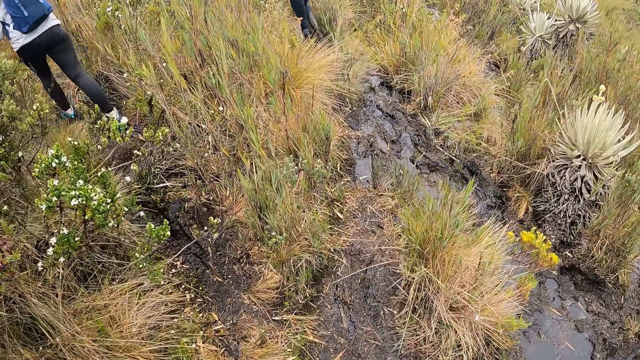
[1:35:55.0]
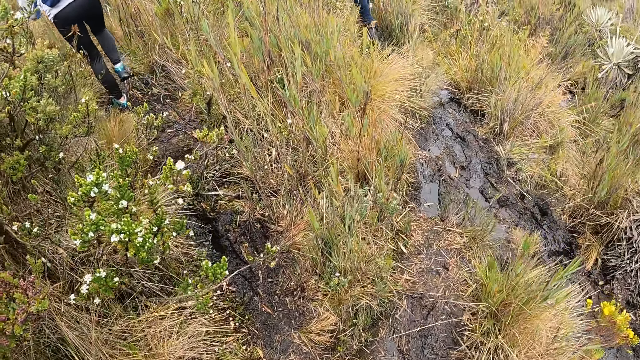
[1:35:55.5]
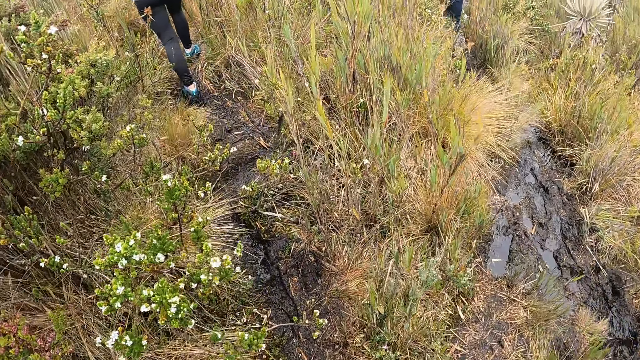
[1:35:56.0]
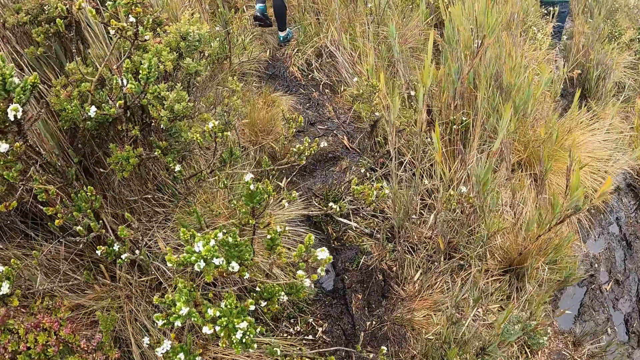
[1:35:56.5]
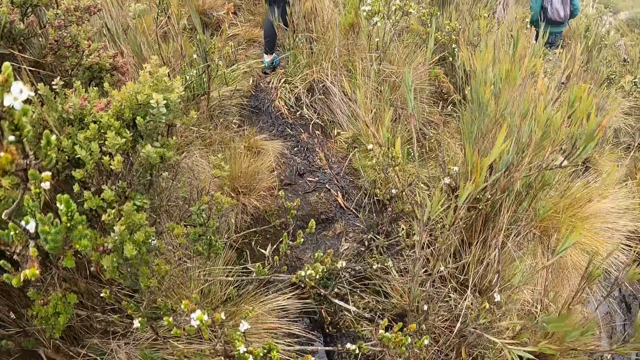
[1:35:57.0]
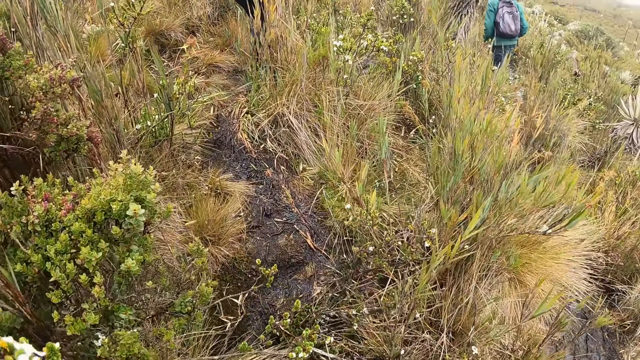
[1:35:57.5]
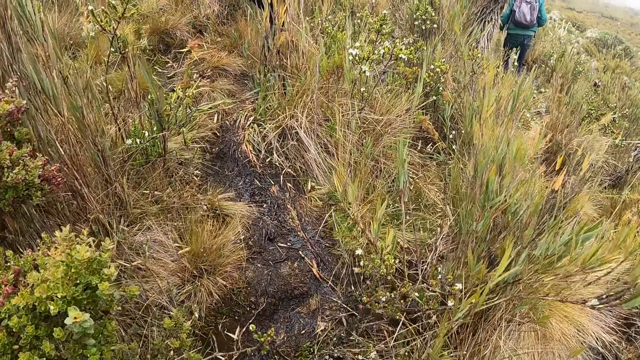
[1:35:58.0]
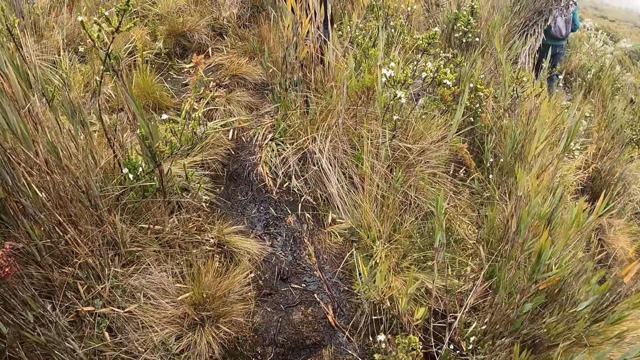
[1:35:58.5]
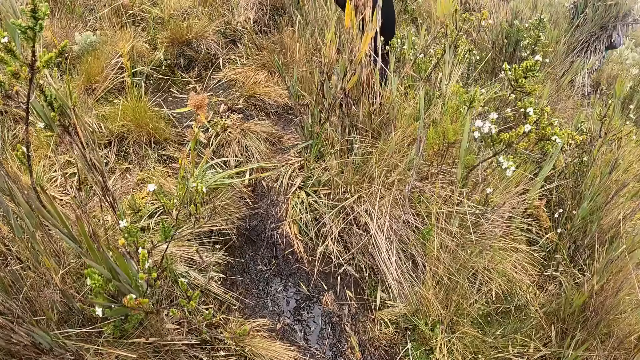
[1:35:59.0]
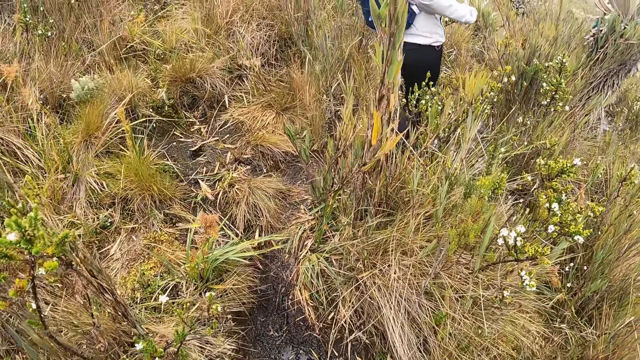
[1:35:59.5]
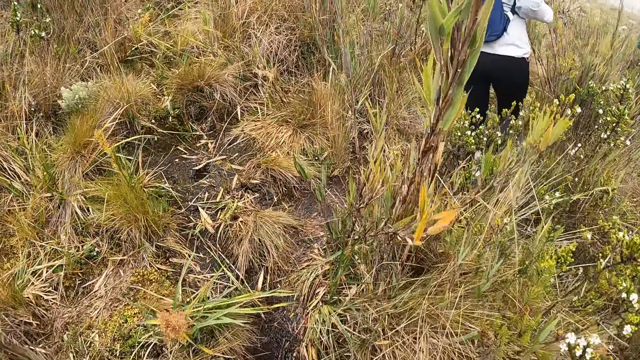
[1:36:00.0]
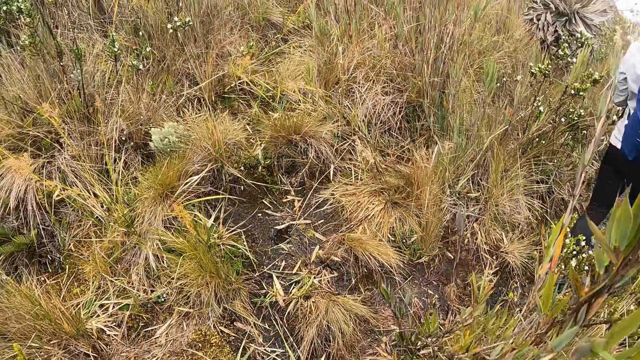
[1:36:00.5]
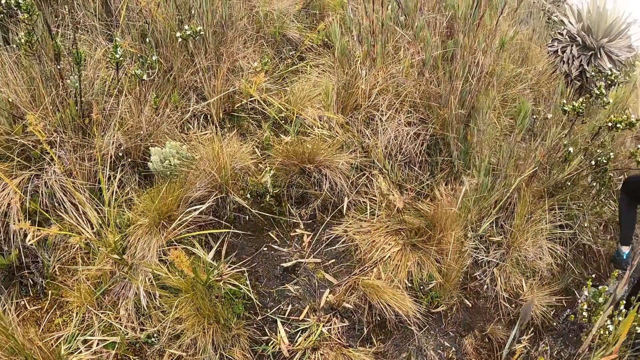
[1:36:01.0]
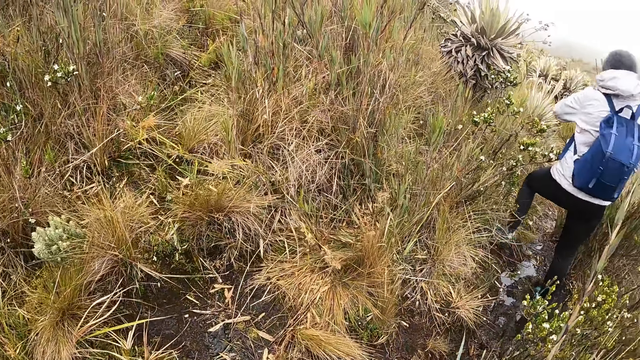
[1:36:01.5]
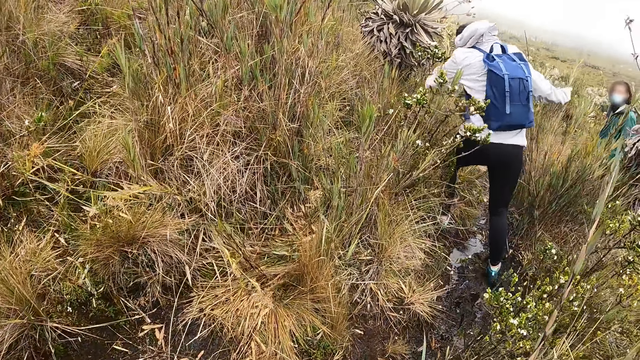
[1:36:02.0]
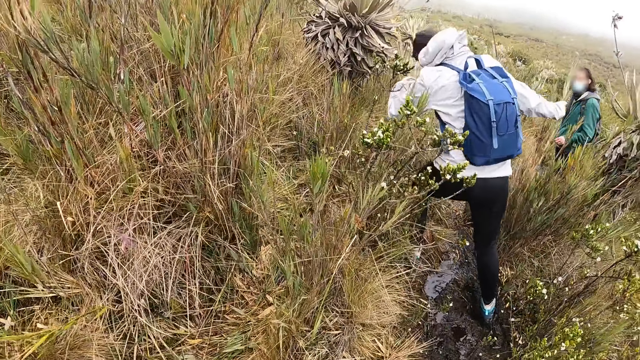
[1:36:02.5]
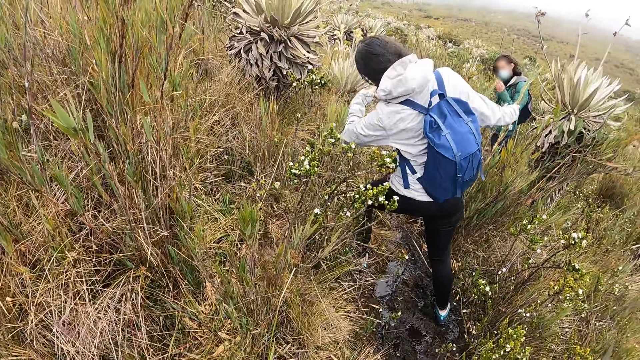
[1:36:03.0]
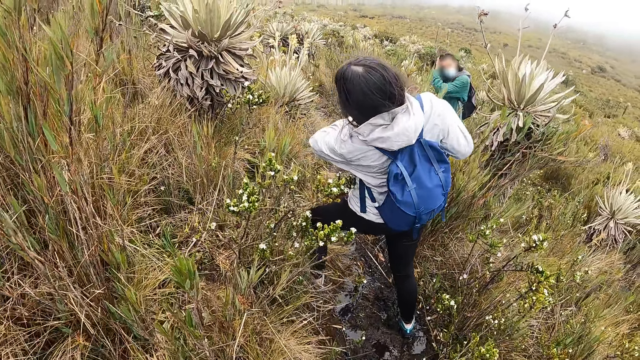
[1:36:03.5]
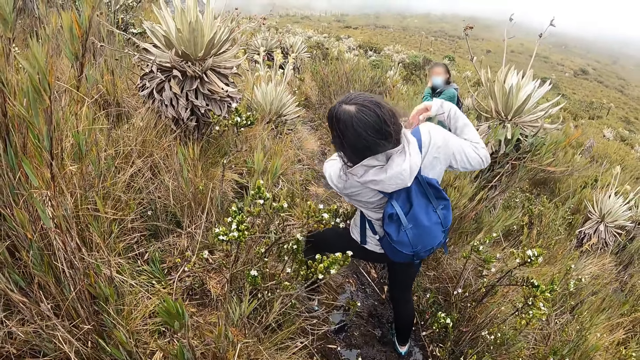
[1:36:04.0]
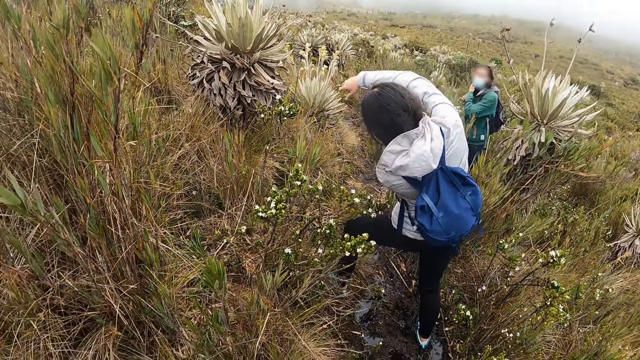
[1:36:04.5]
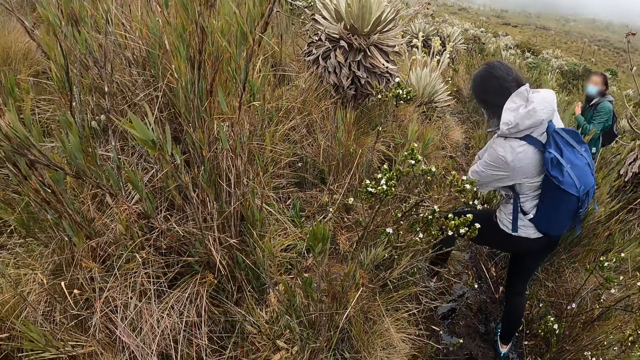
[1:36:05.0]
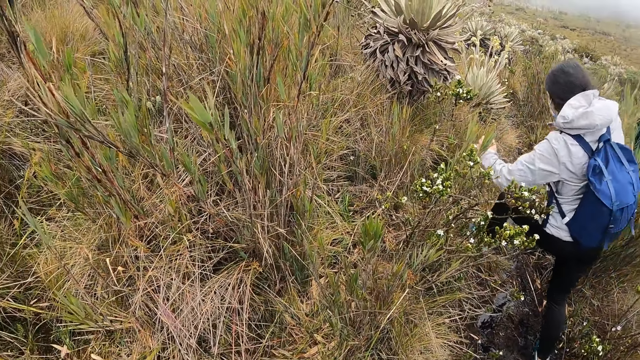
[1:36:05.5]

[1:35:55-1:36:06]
The camera wearer walks up the mountain.

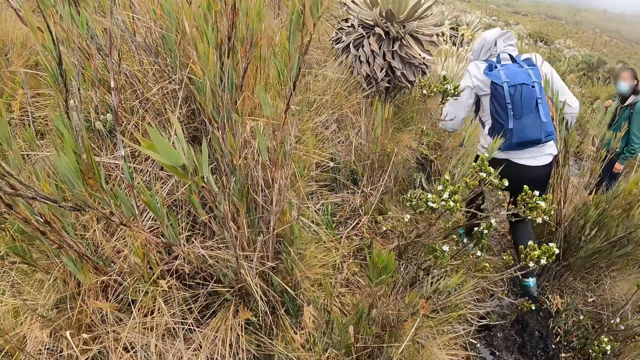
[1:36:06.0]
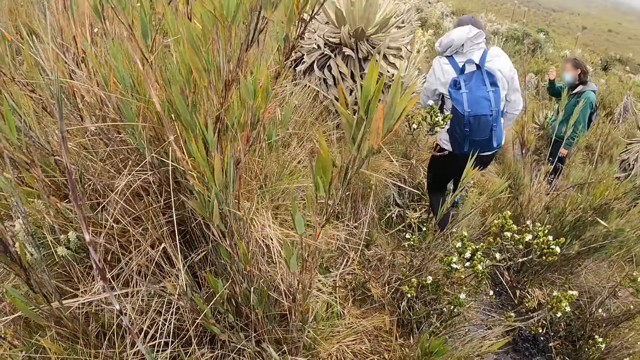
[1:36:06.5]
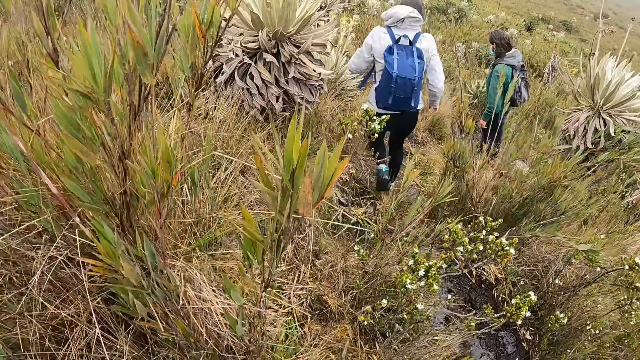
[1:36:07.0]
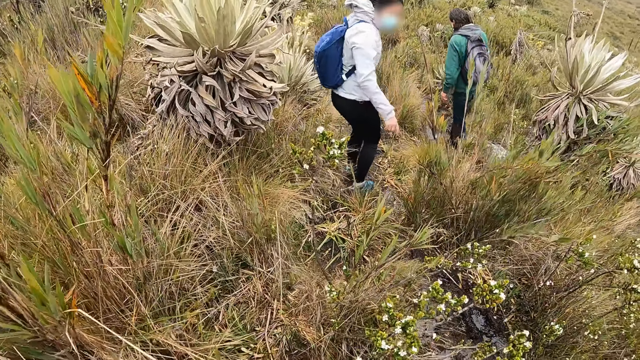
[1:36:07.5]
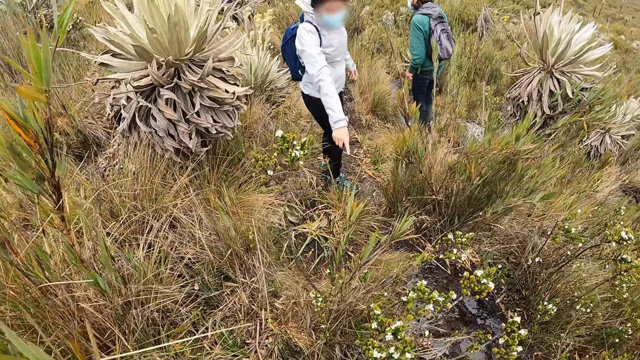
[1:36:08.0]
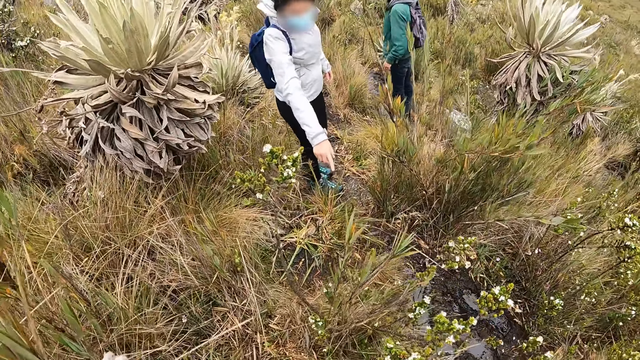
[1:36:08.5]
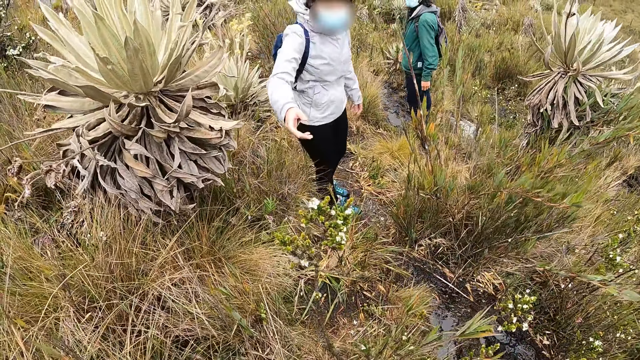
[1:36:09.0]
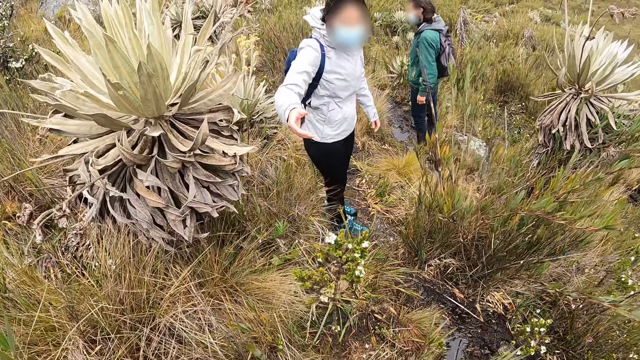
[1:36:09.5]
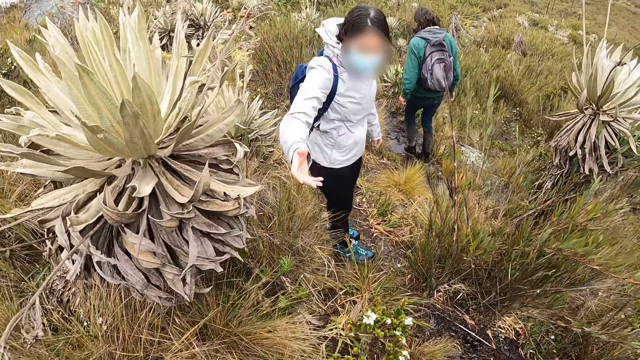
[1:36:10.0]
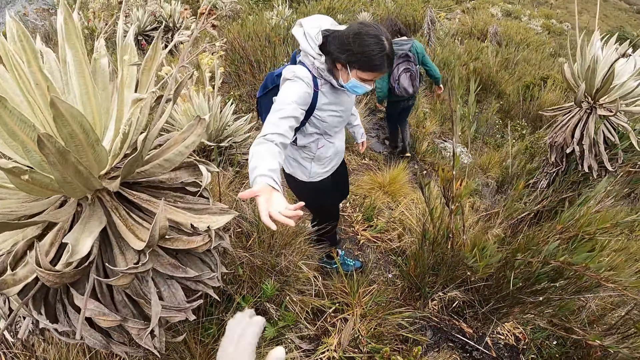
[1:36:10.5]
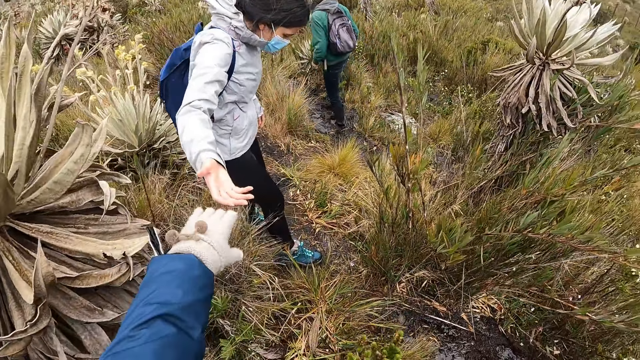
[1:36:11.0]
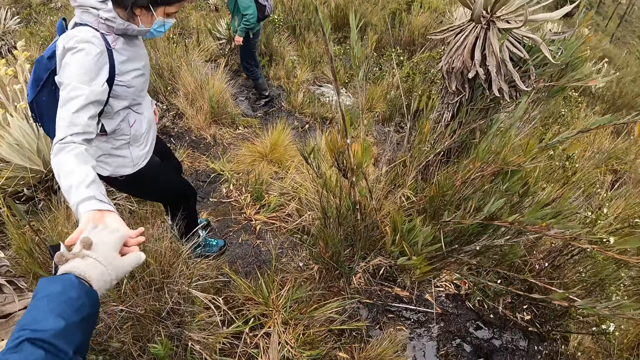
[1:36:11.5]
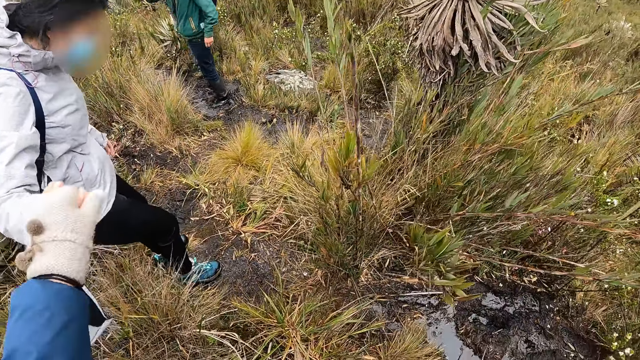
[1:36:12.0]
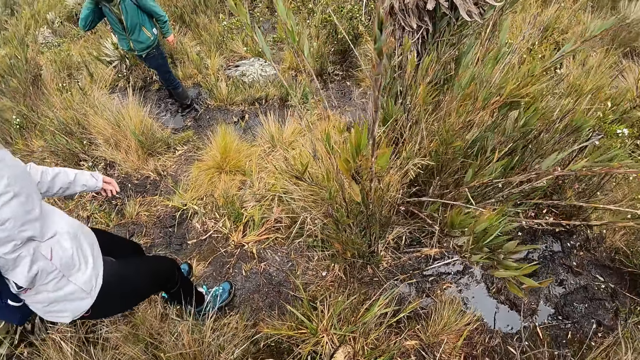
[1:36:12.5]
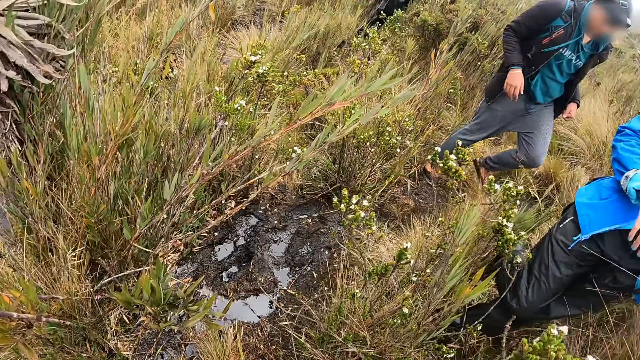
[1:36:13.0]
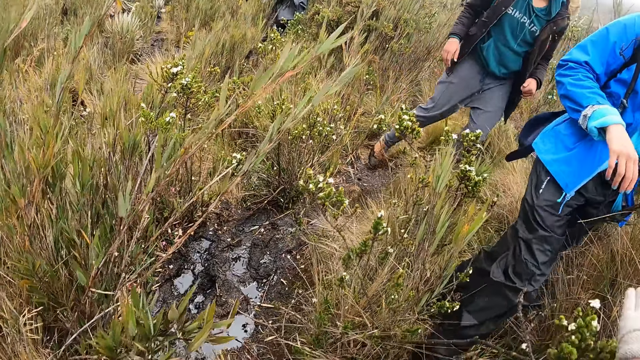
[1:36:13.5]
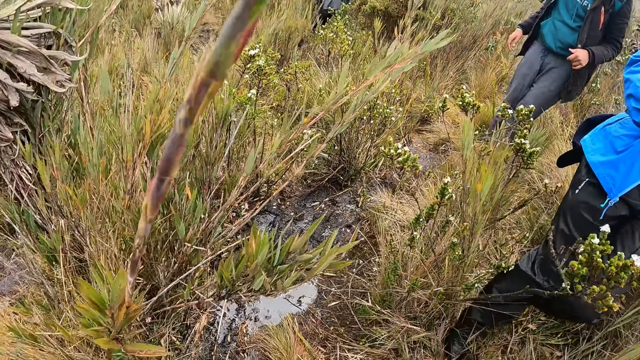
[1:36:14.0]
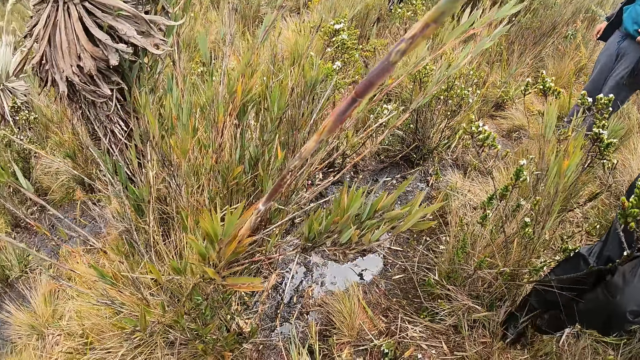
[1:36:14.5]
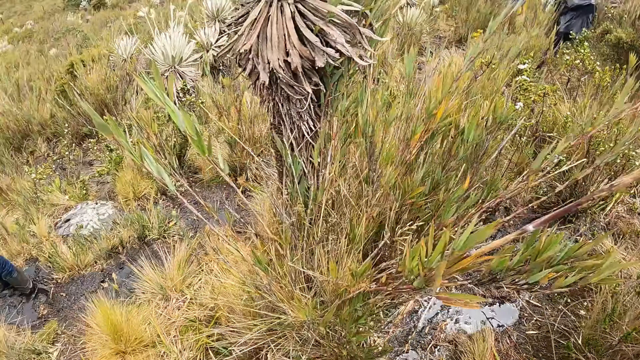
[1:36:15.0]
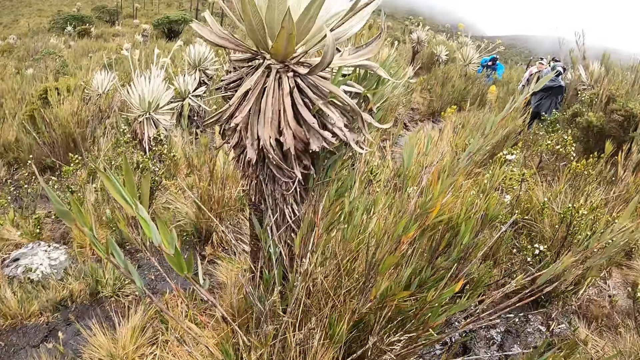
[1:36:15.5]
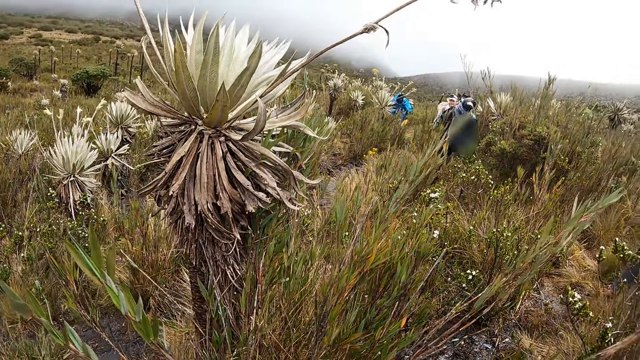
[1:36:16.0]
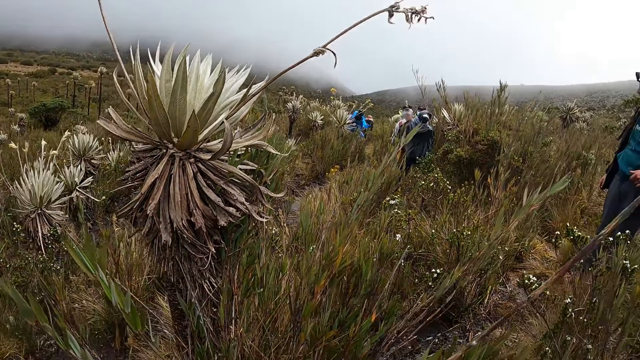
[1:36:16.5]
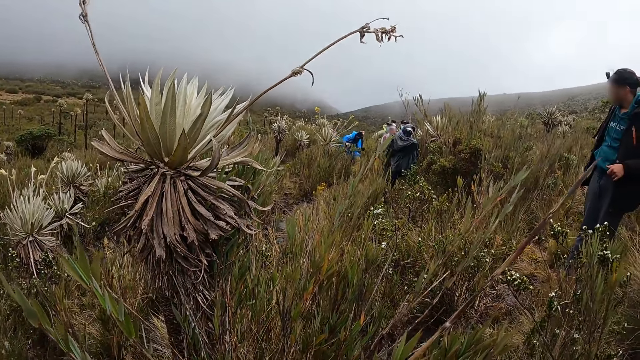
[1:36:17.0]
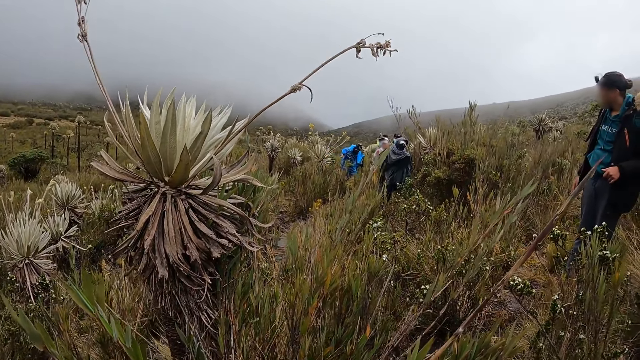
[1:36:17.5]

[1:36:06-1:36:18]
The hiker points at the ground with her left index finger. The hiker interacts with the camera wearer. The hiker holds the camera wearer's left hand with his right hand. The camera wearer looks around.
